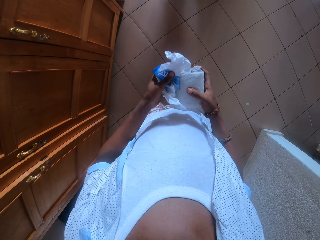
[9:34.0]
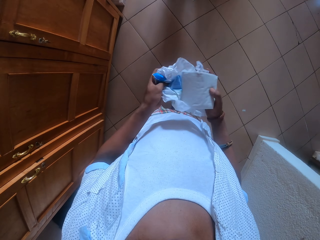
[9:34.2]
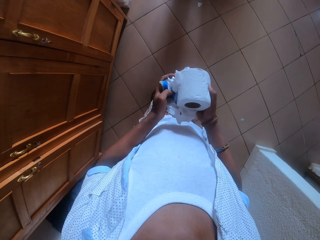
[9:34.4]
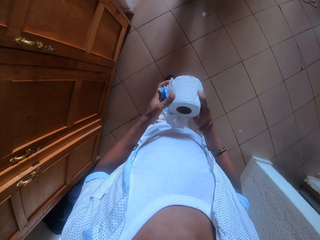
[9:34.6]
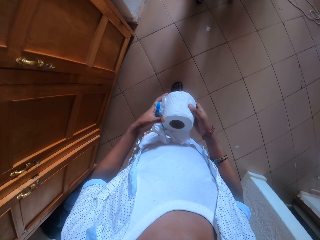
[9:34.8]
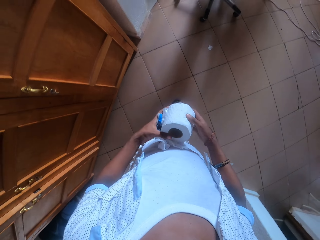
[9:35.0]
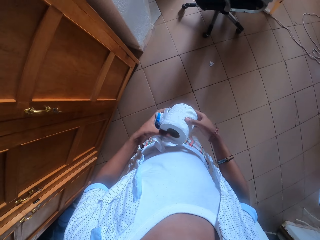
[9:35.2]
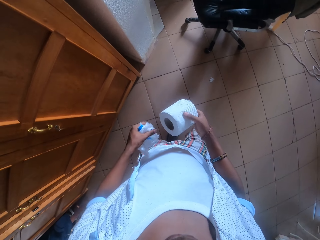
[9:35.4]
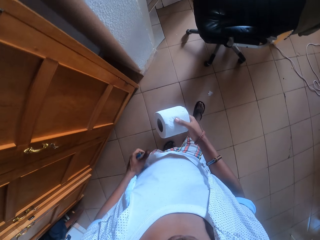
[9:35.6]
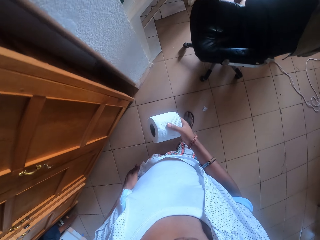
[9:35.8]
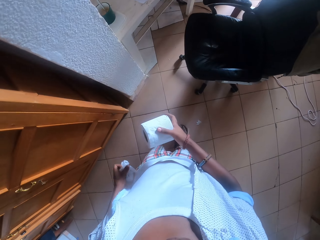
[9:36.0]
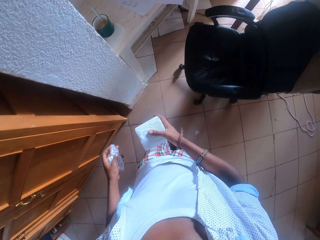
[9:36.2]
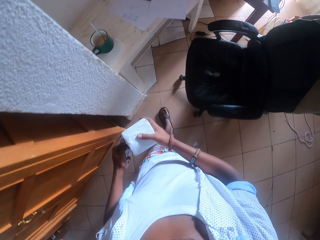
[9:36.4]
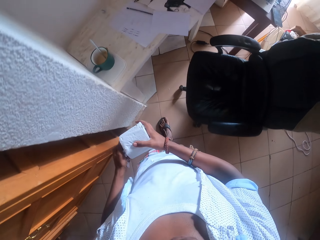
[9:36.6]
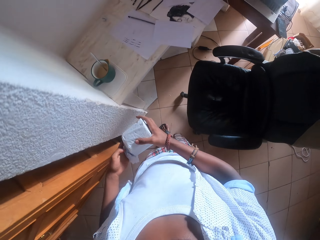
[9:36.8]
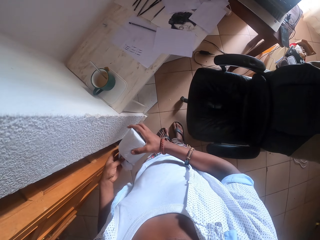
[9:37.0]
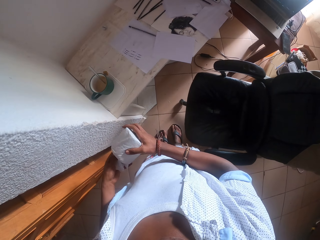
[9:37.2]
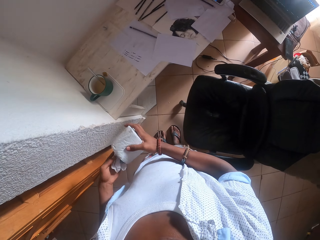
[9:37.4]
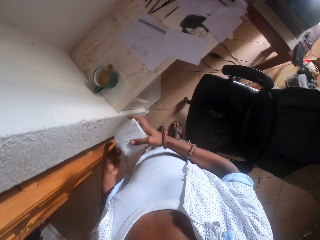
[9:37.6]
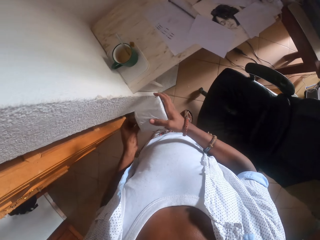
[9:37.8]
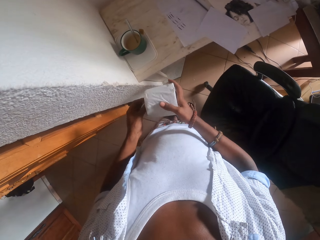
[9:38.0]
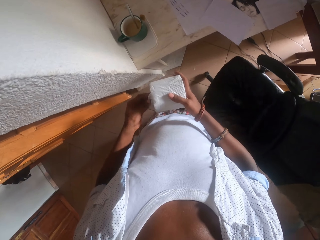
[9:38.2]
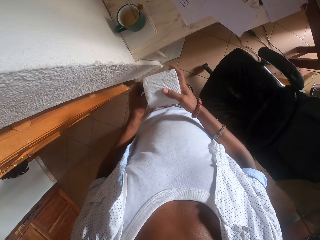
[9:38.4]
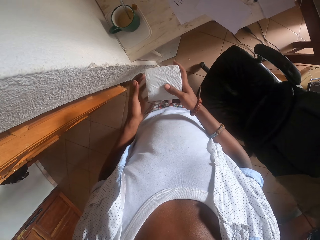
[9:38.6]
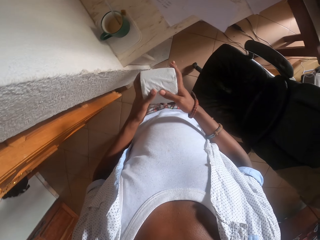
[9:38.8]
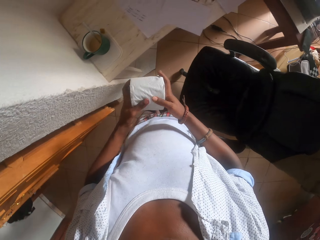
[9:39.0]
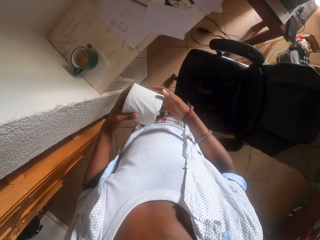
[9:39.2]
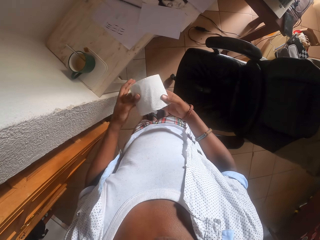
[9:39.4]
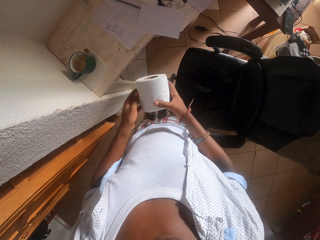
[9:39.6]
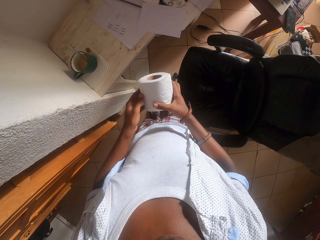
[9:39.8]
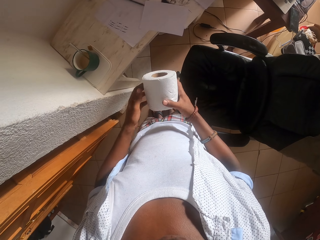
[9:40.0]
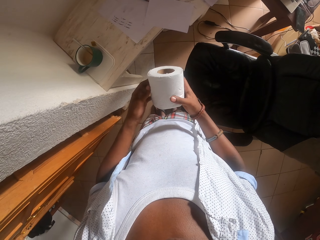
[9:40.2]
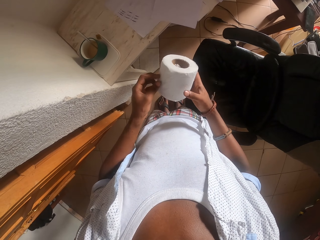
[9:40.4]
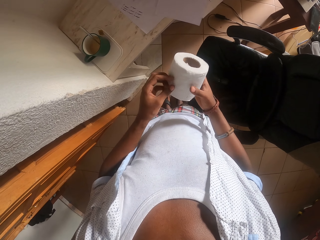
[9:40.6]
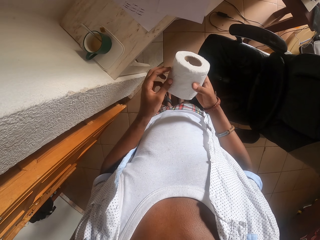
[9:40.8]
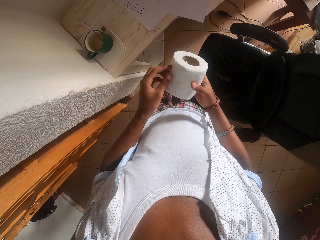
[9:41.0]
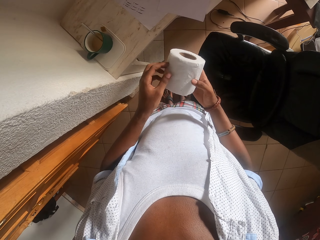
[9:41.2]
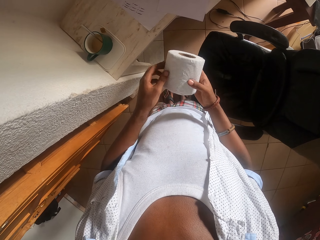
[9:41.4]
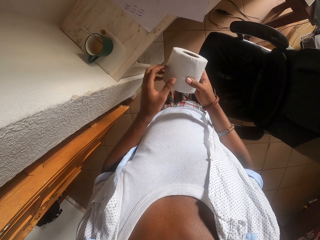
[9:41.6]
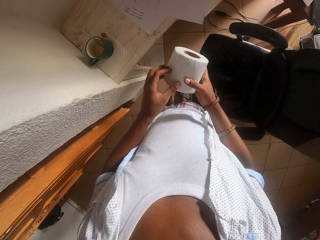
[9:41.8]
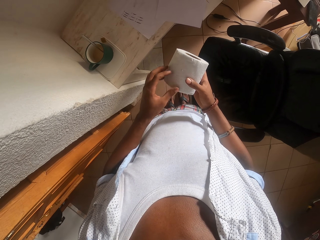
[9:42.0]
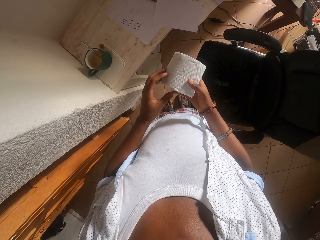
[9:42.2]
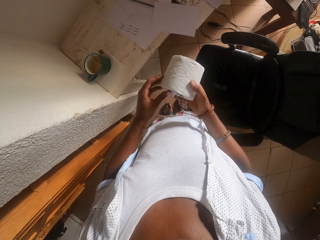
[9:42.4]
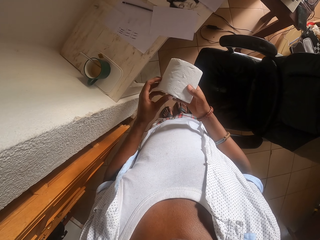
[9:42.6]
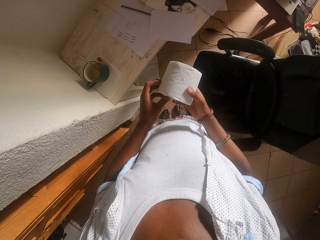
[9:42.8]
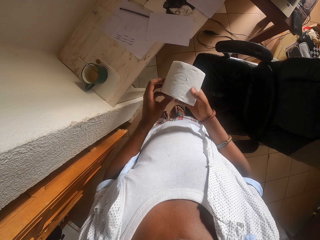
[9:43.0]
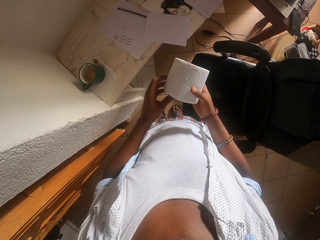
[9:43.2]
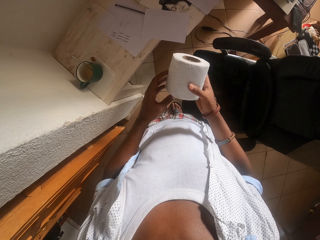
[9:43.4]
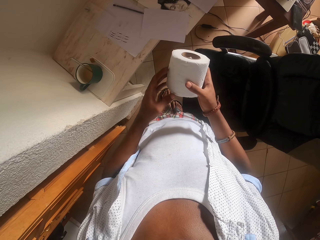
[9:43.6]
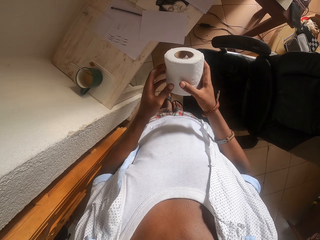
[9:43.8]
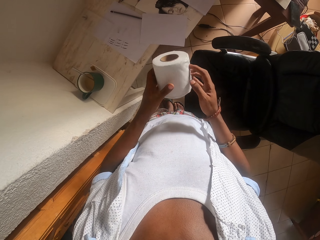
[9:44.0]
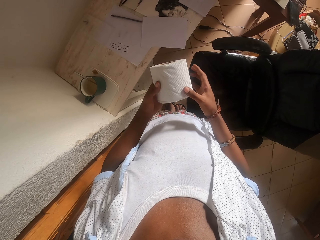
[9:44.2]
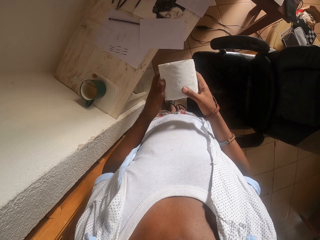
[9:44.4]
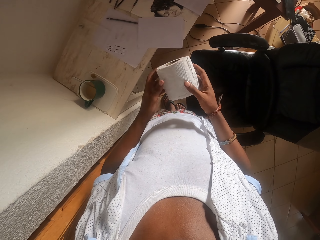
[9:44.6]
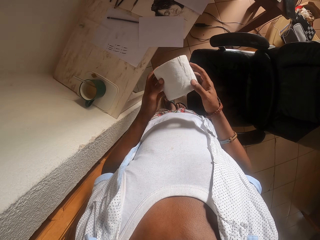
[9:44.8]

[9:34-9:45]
The camera wearer walks around a room. He folds the tissue paper wrapper in his hands. He places the tissue wrapper inside a tissue tube. He turns the tissue in his hands.

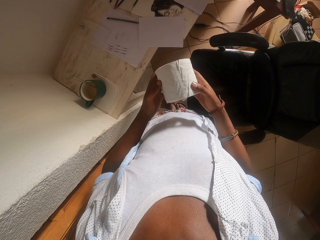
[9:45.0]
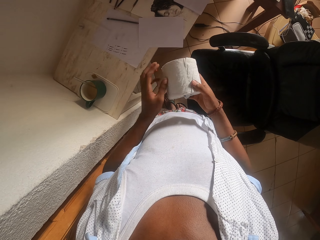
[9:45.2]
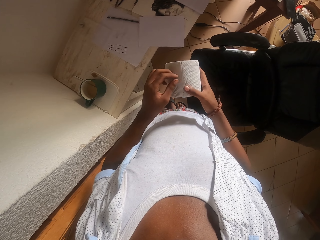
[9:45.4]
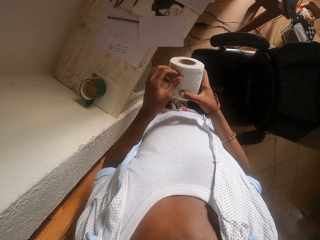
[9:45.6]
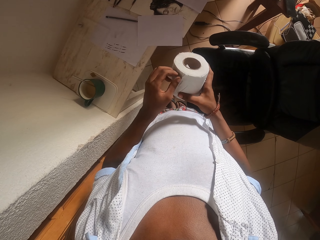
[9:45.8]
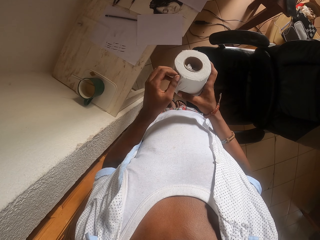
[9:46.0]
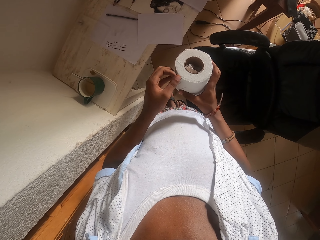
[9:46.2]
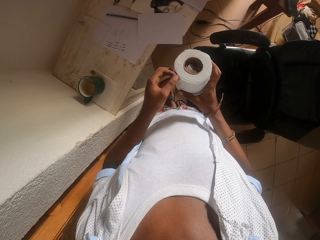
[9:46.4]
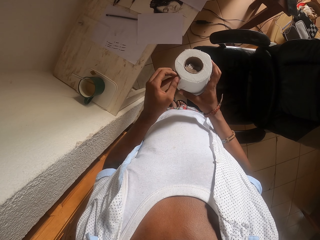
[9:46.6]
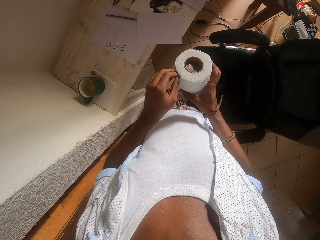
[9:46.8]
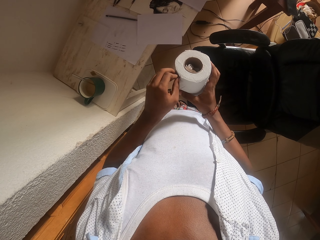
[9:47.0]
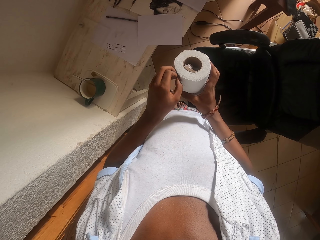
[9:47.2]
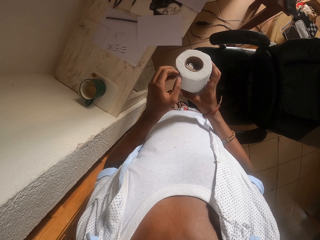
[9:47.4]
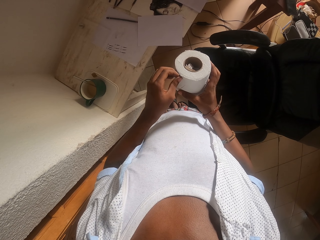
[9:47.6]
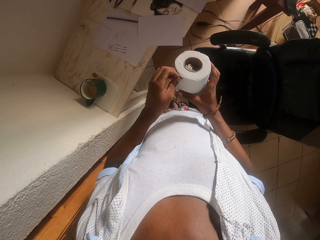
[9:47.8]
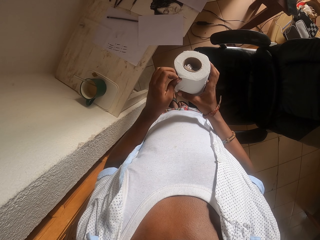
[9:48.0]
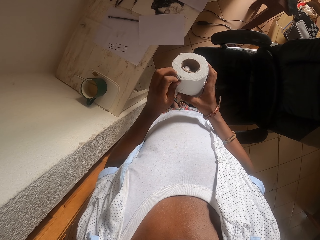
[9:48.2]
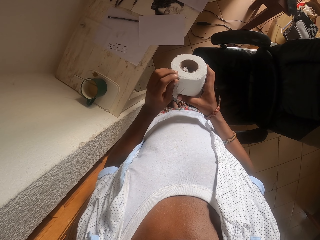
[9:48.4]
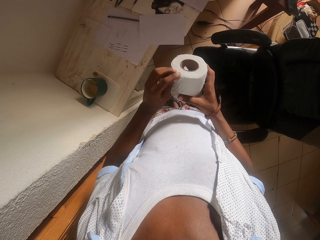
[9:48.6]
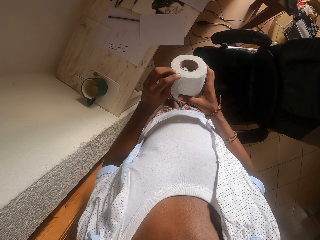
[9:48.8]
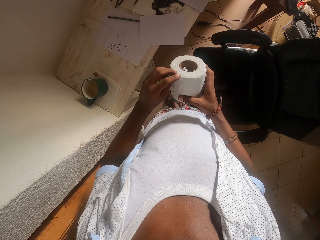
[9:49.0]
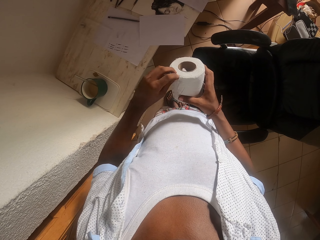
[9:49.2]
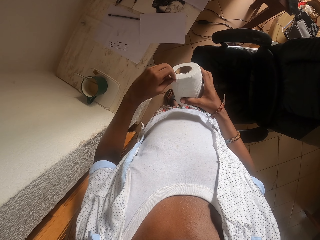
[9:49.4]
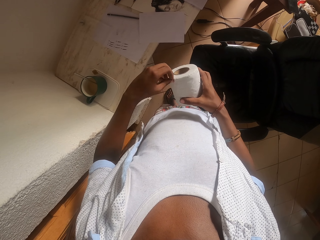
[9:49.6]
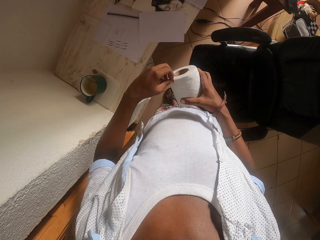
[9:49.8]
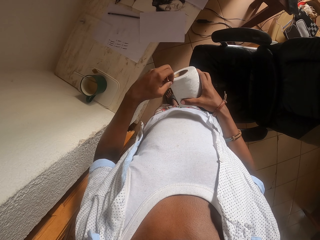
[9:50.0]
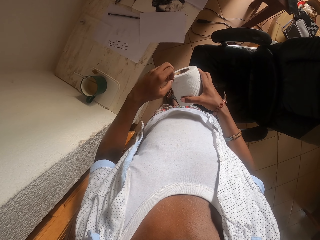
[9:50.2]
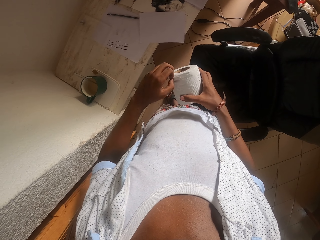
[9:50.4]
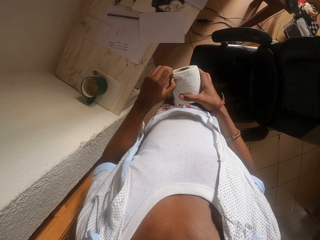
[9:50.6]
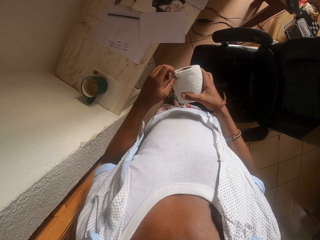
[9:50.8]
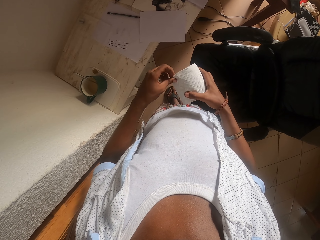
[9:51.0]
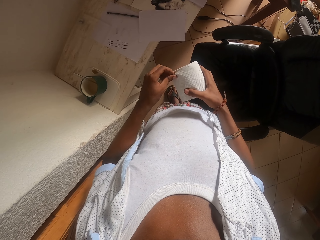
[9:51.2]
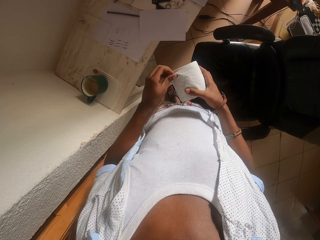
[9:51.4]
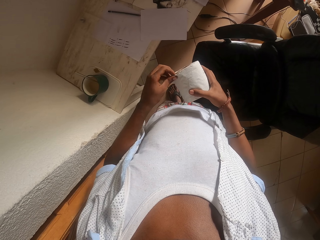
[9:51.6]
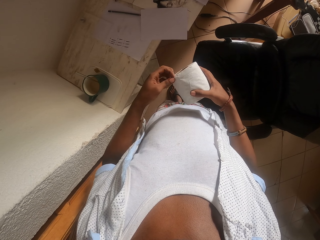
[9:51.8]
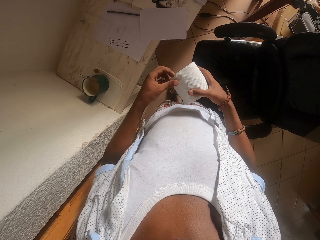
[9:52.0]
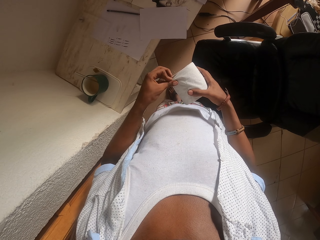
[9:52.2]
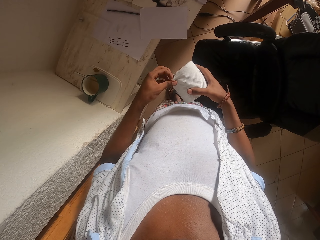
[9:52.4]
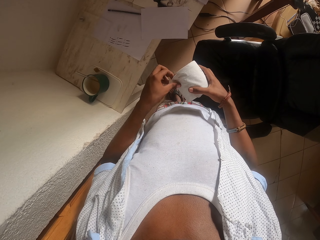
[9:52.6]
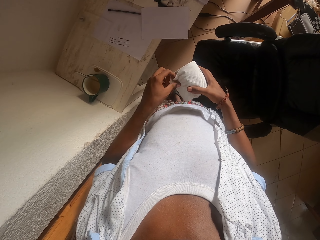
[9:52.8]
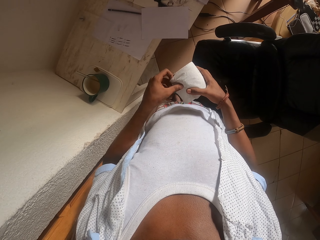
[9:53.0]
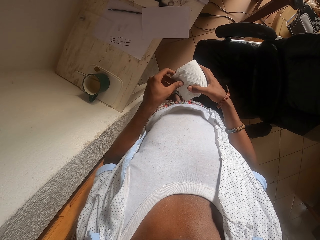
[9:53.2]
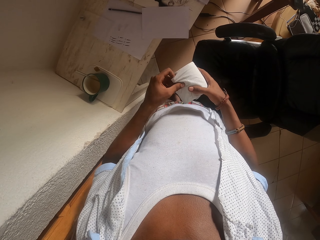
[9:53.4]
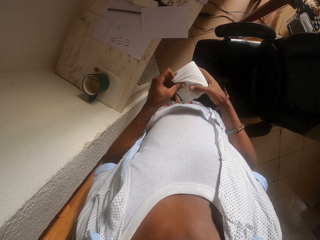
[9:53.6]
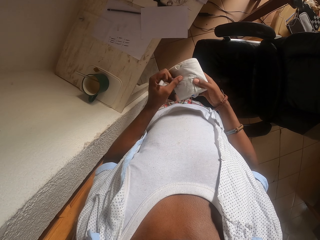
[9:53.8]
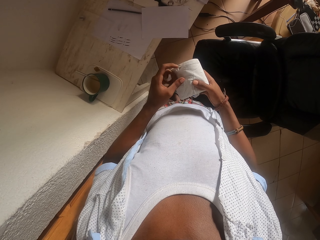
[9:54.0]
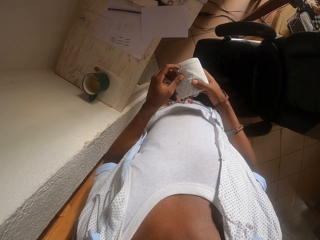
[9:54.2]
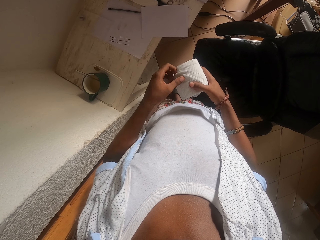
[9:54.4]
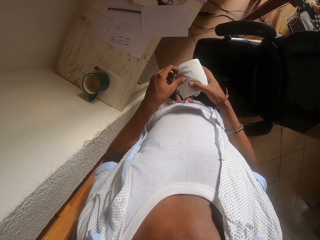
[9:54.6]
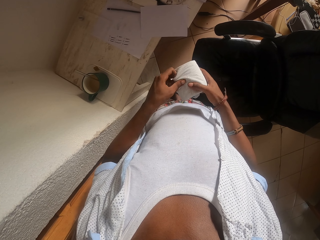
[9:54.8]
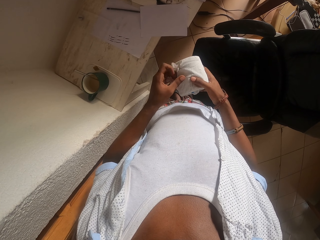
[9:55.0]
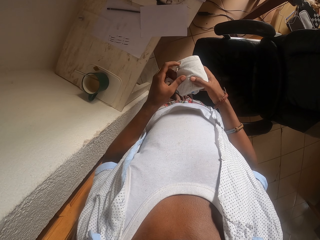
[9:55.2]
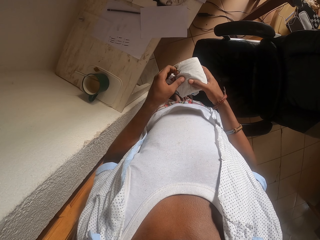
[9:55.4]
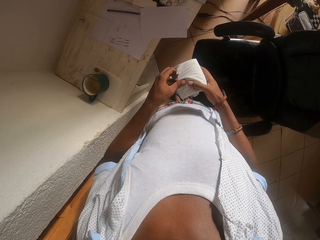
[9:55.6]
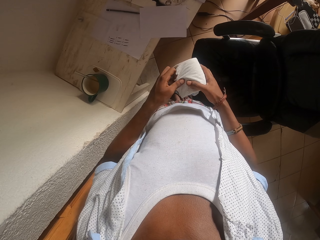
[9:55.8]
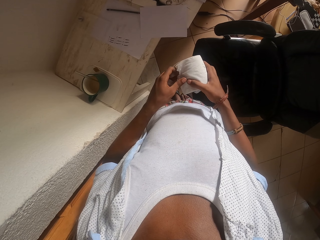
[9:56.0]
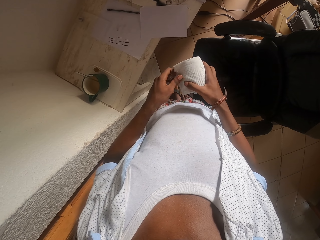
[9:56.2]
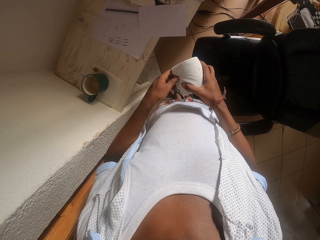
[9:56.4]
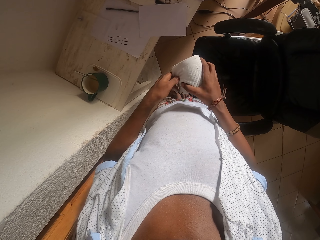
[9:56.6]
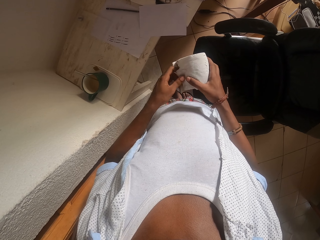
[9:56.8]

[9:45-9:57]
The camera wearer opens a toilet paper.
